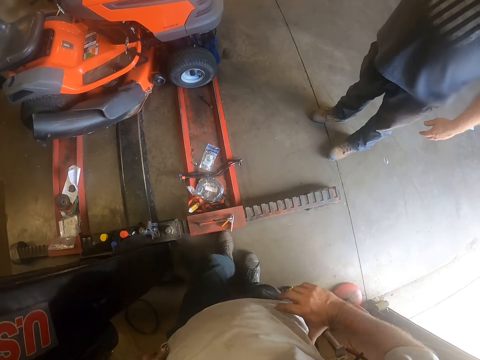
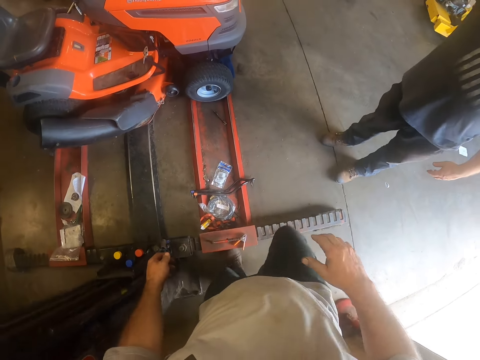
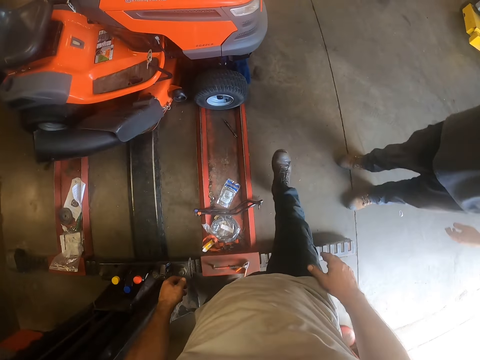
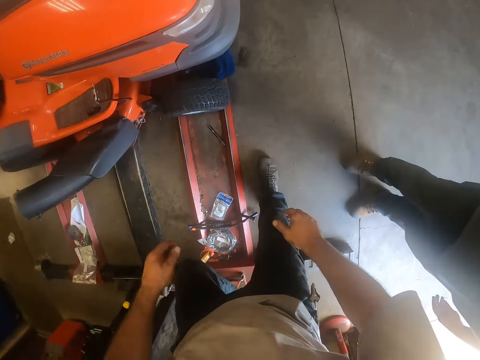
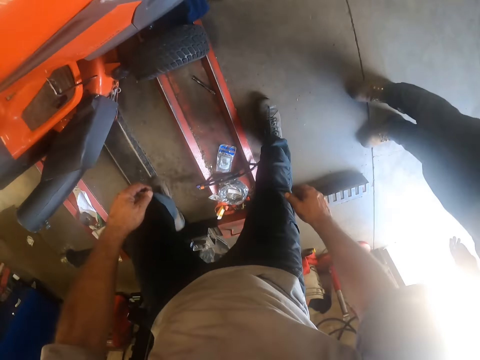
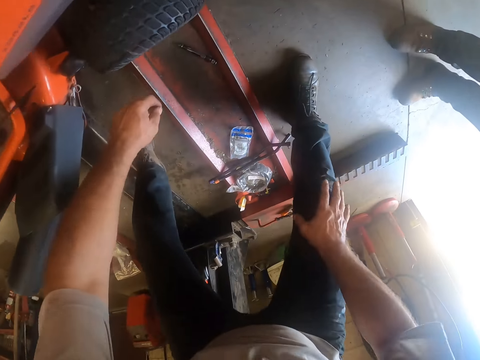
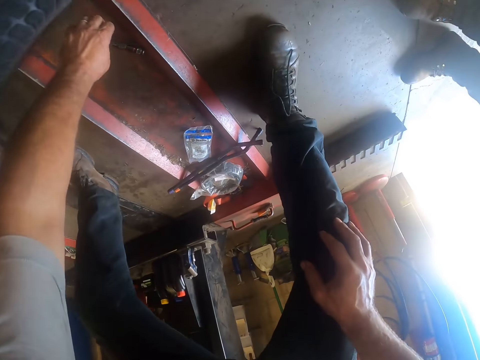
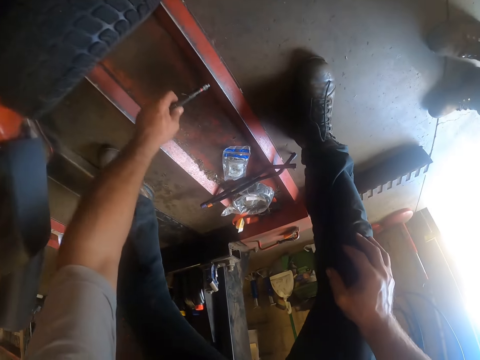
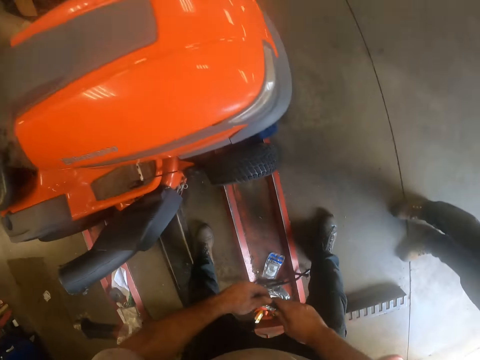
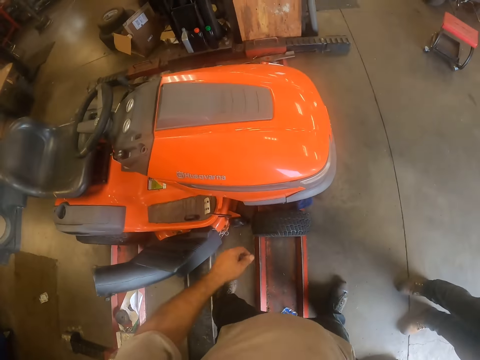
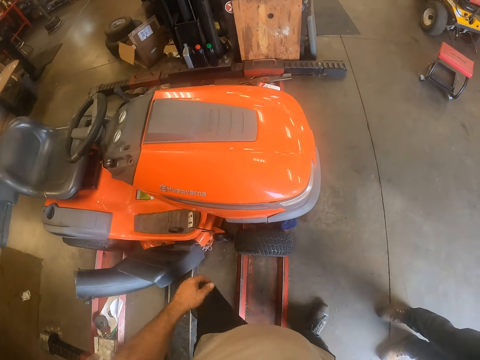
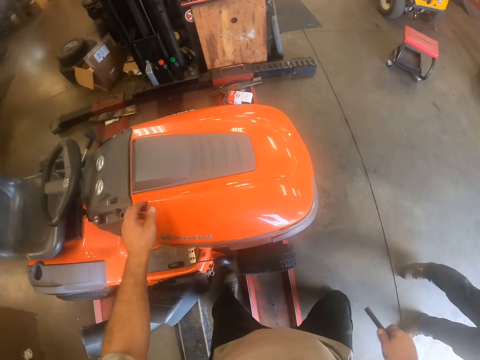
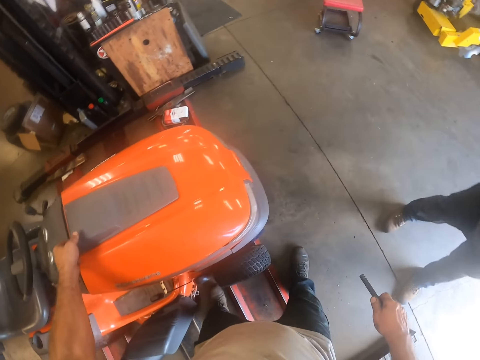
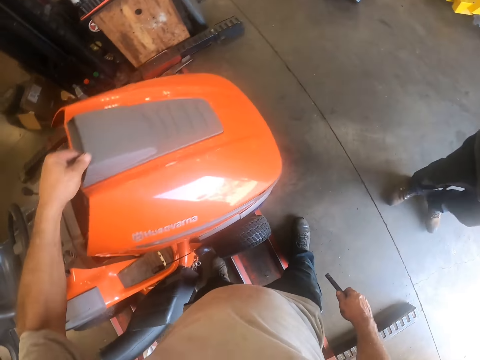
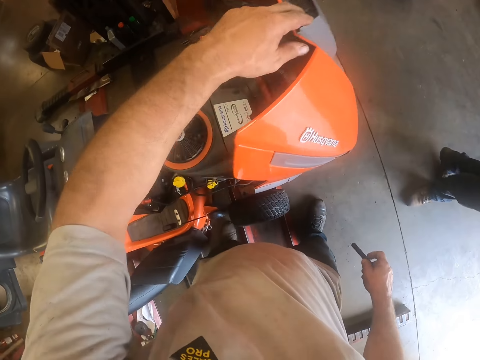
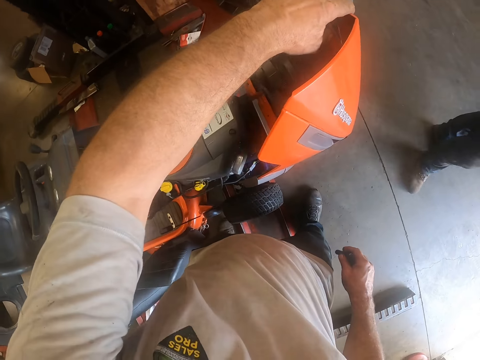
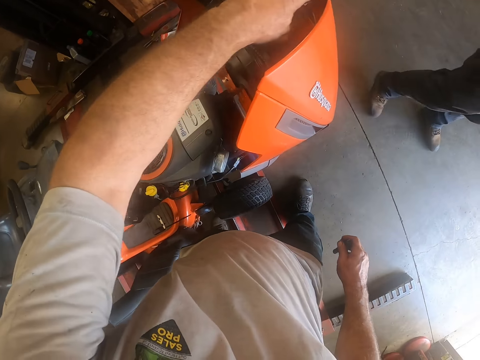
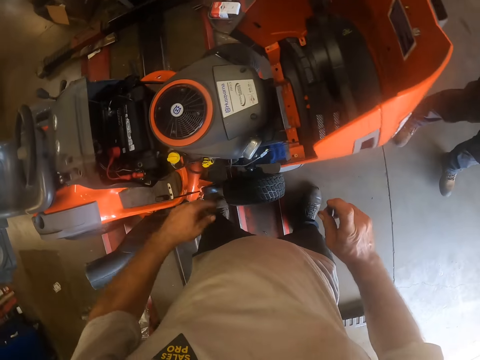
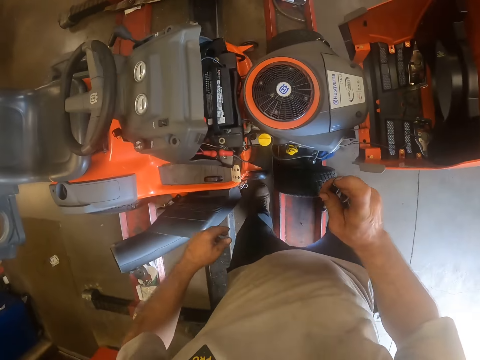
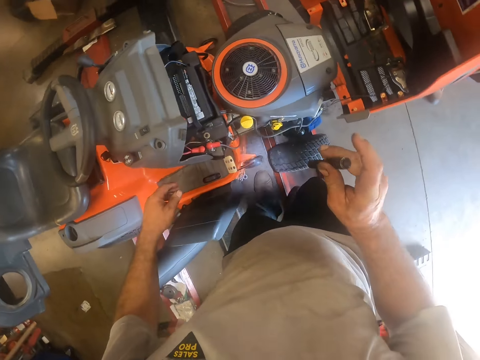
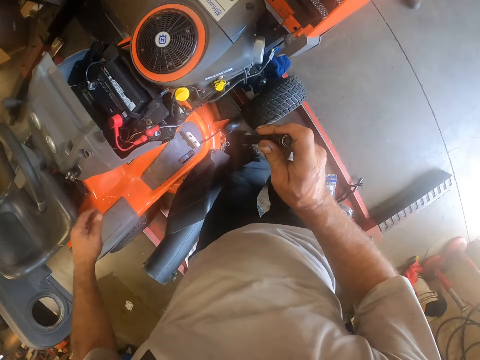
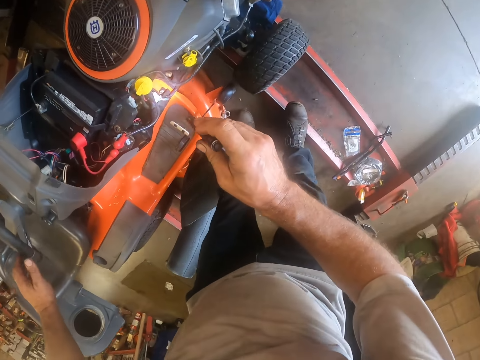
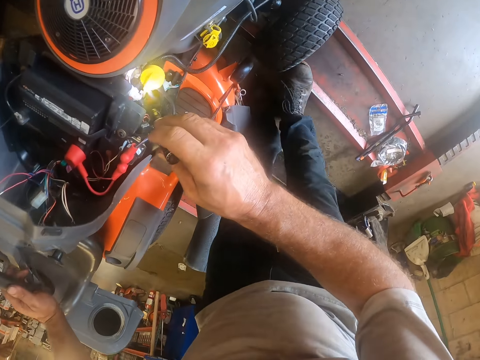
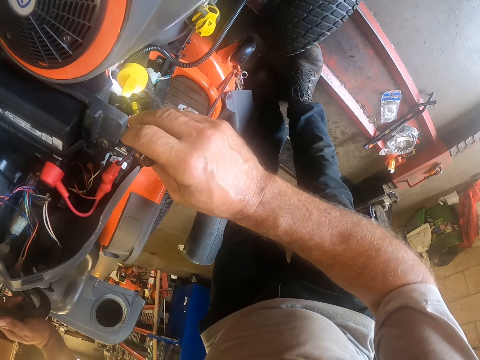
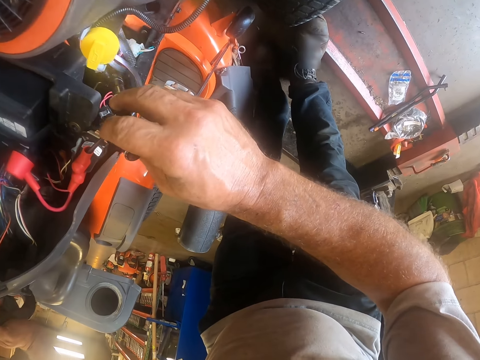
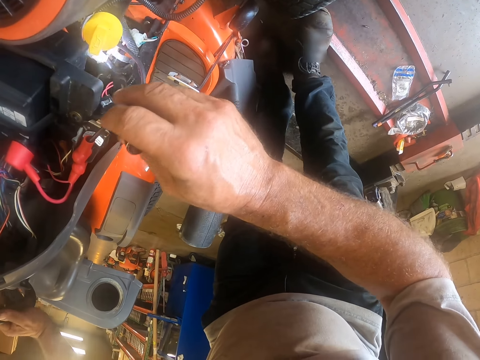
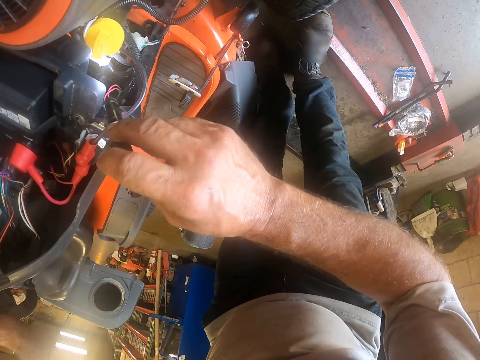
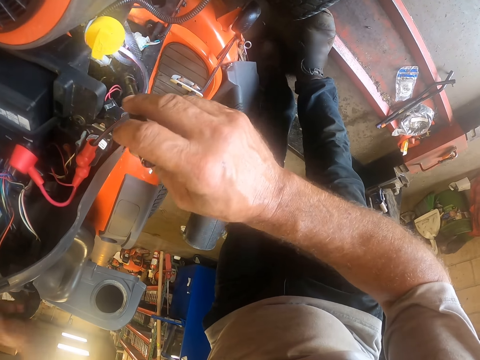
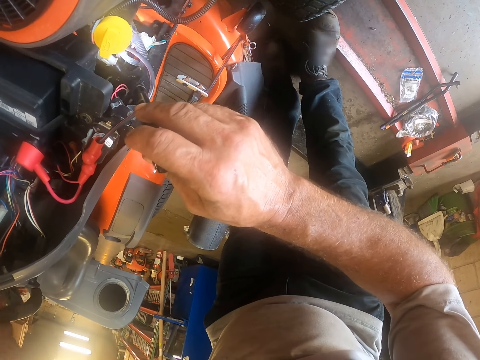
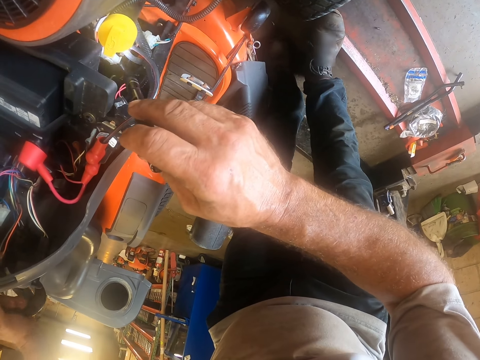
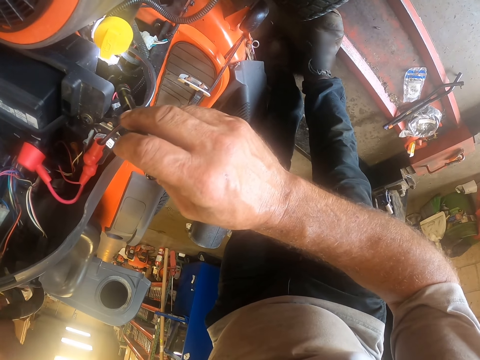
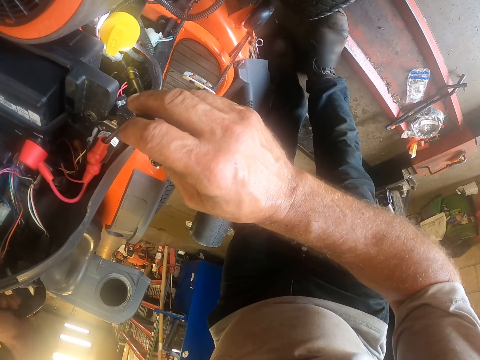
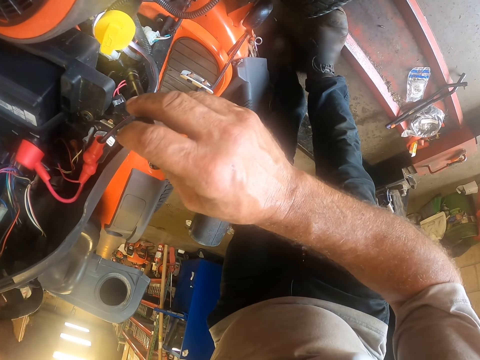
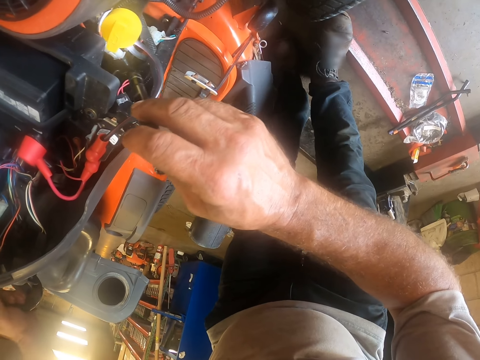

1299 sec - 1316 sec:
The camera wearer walks towards the lawn mower car. He bends towards the hydraulic car lift. He picks the torch light from the stand with his left hand. He passes the torch light to his right hand. He holds the torch light with his right hand. He opens a hood of the lawn mower with his left hand. He puts on the torch light. He inspects the worm gear of the lawn mower with the torch light. He turns a steering wheel of the lawn mower with his left hand. He inspects the worm gear. He rotates the steering wheel.

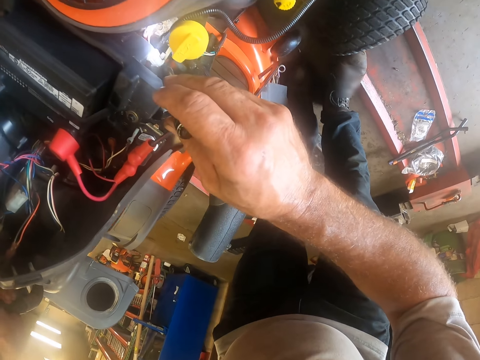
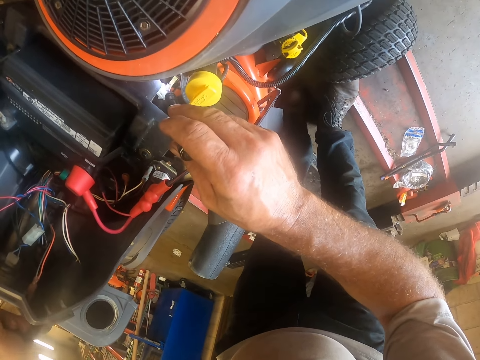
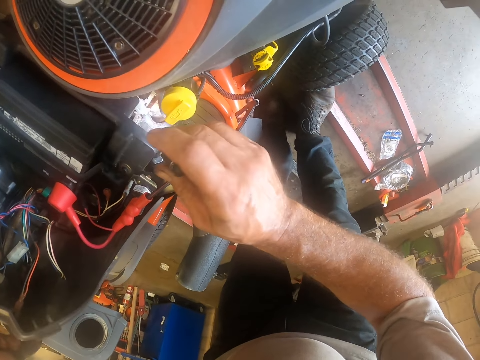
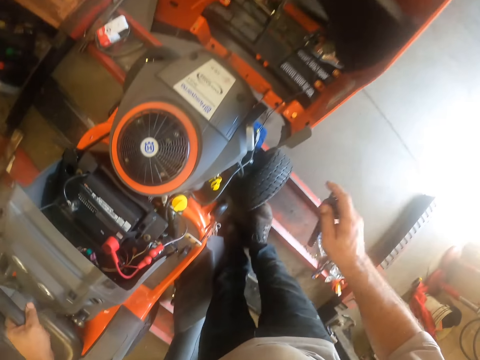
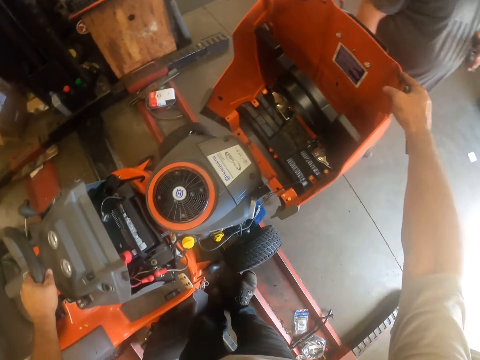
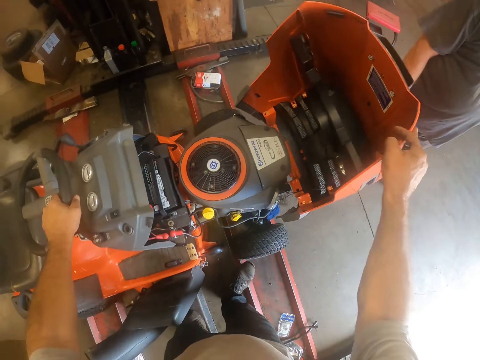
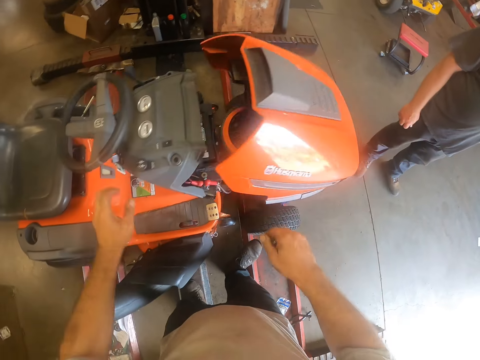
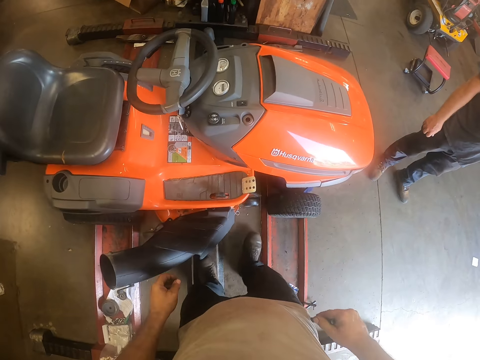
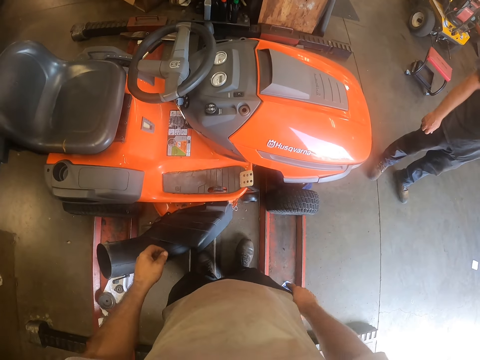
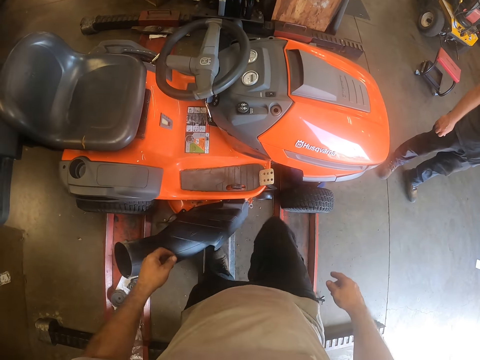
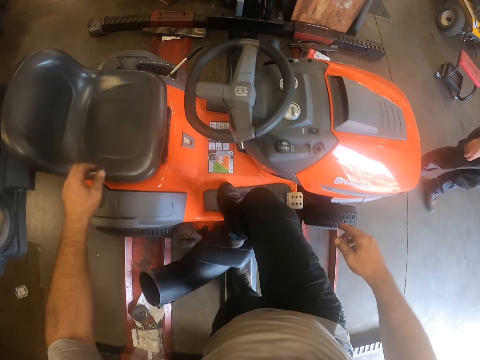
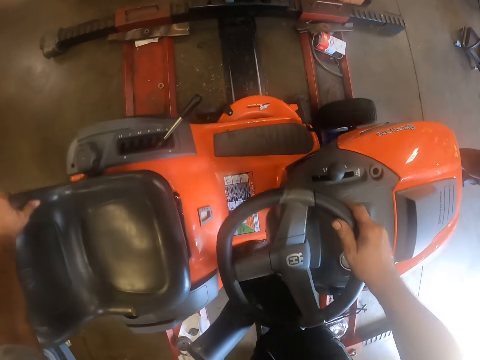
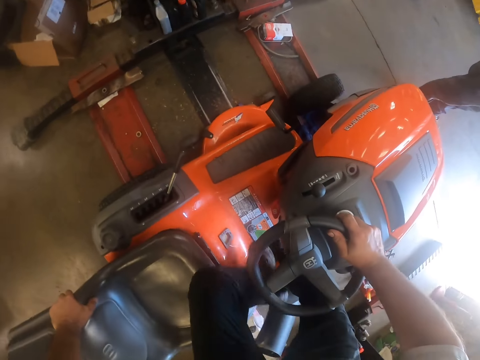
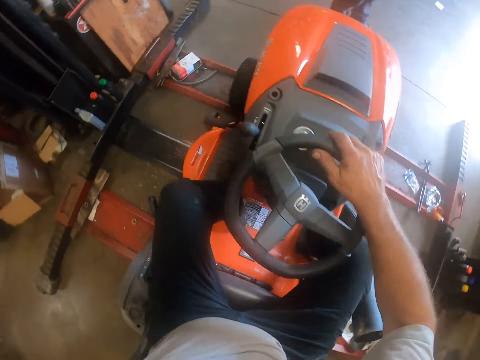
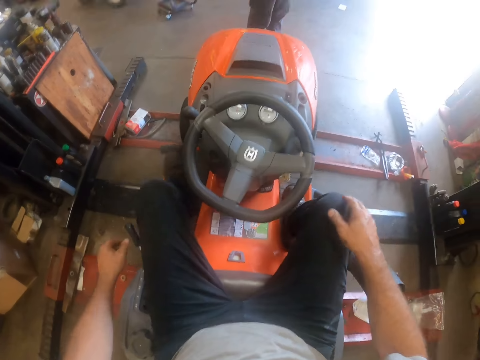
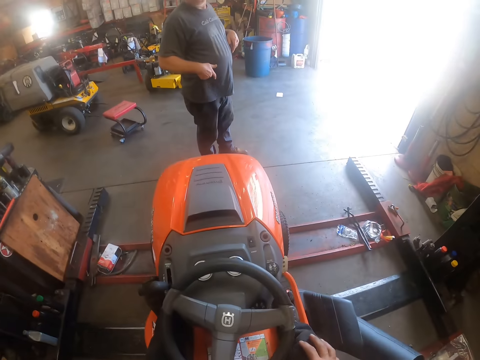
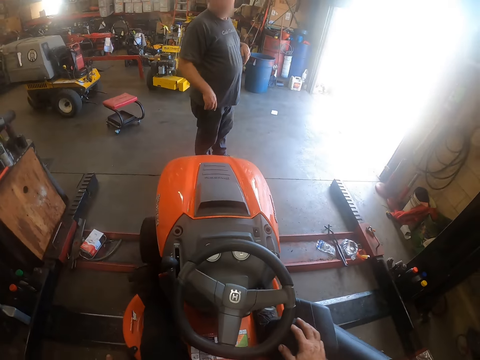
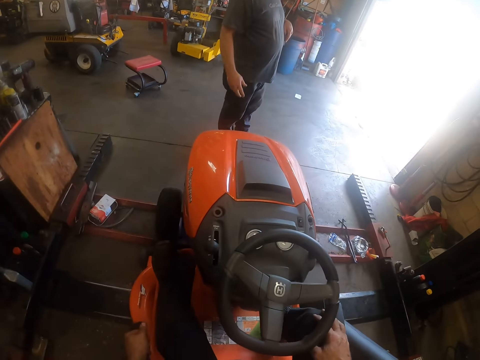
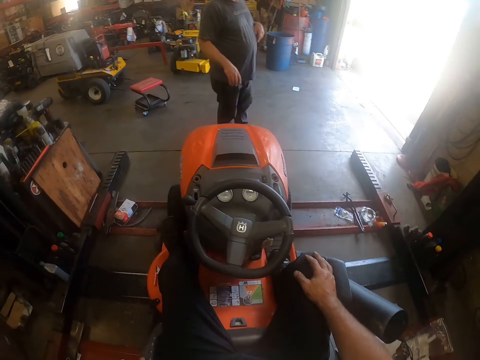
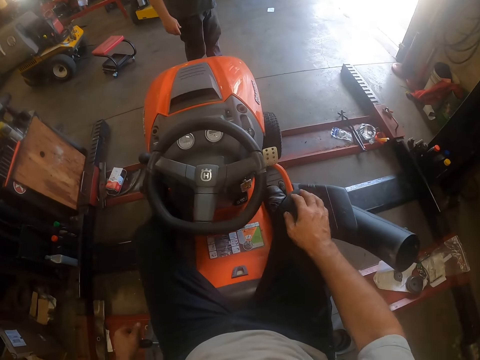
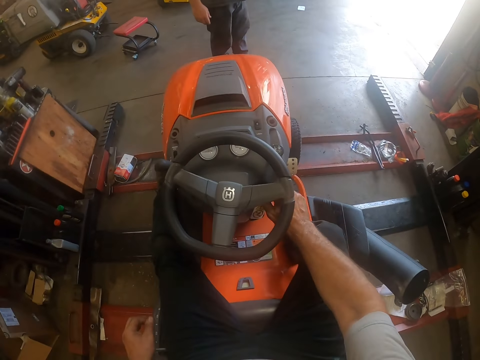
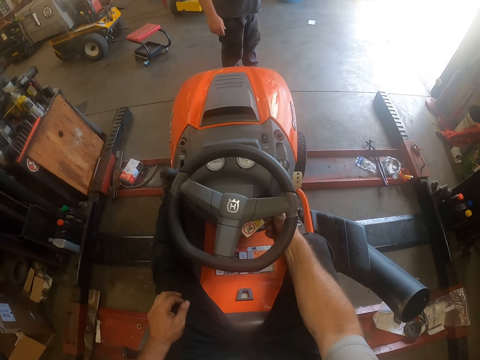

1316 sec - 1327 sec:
The camera wearer closes the hood latch of the lawn mower with his right hand. He places the torch in his pocket. He climbs the lawn mower. He holds the seat and steering wheel. He sits on the lawn mower car seat. He looks at a man. The man gestures at the camera wearer. The camera wearer turns on the ignition with his right hand.
